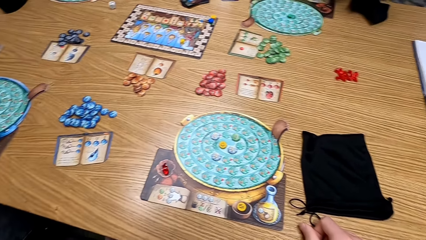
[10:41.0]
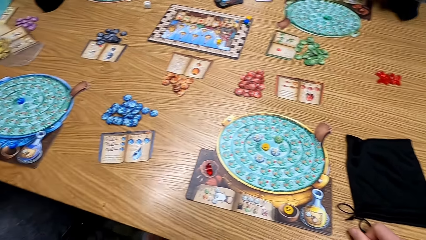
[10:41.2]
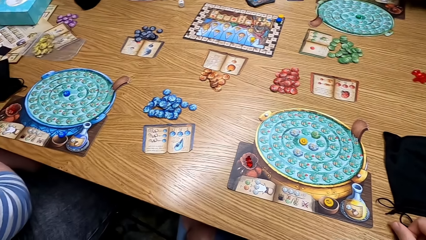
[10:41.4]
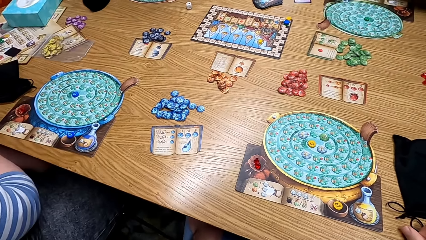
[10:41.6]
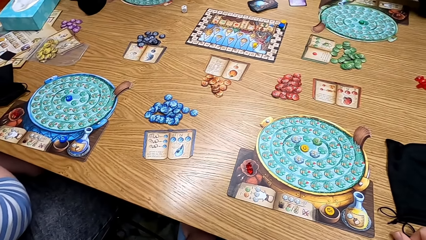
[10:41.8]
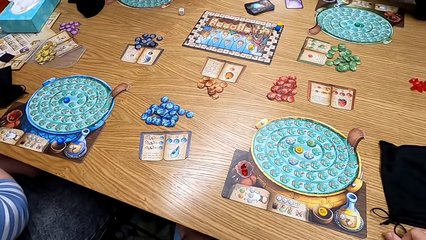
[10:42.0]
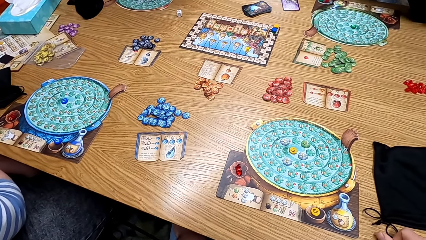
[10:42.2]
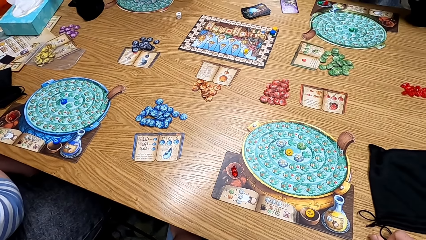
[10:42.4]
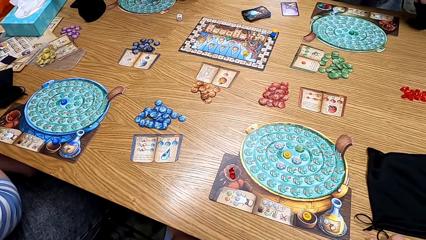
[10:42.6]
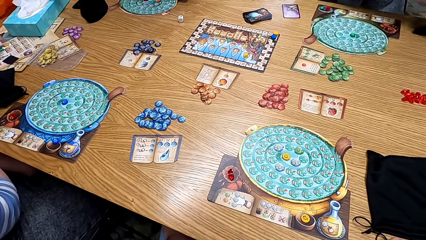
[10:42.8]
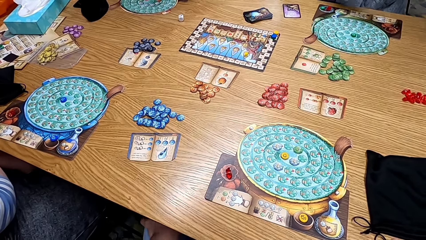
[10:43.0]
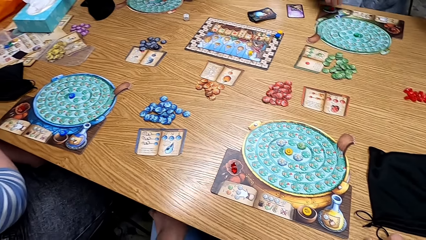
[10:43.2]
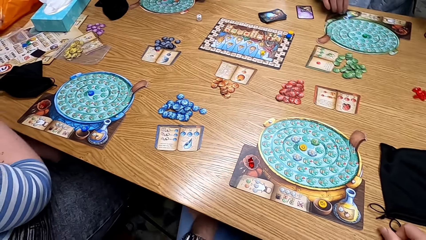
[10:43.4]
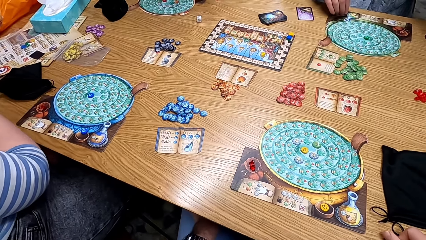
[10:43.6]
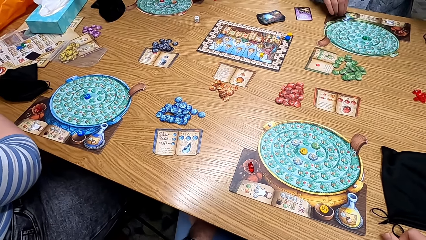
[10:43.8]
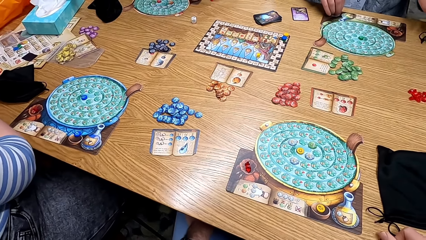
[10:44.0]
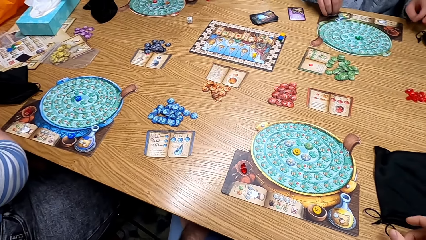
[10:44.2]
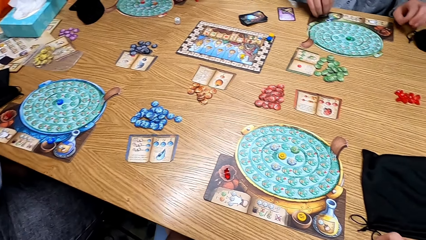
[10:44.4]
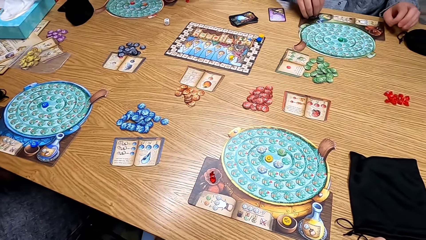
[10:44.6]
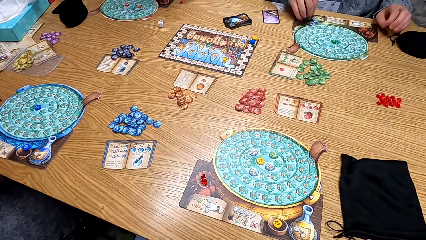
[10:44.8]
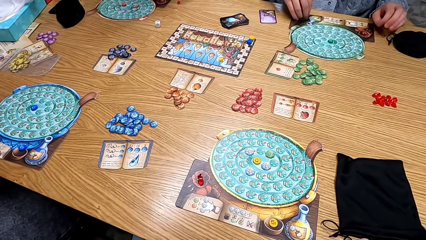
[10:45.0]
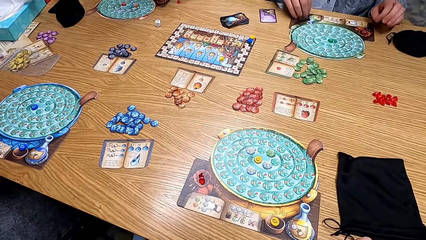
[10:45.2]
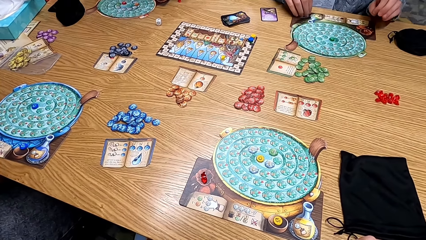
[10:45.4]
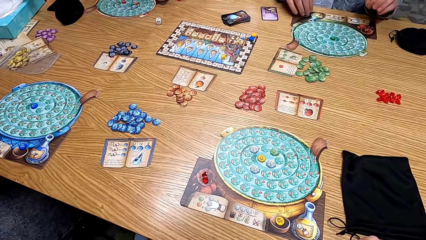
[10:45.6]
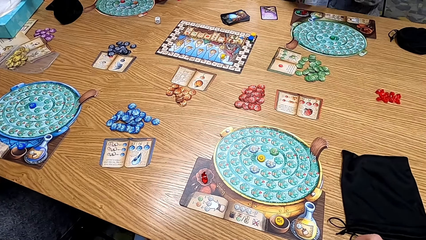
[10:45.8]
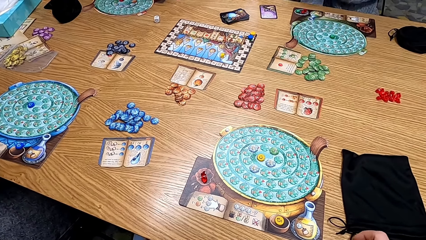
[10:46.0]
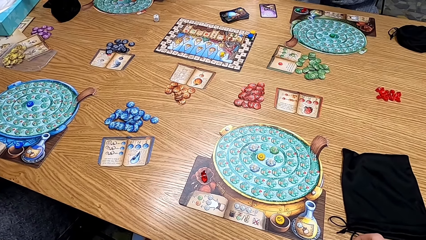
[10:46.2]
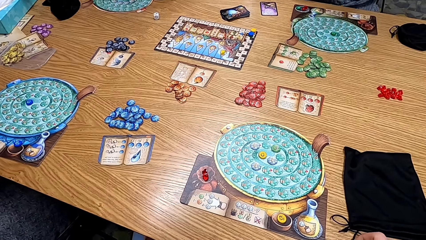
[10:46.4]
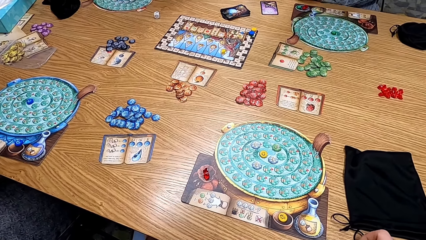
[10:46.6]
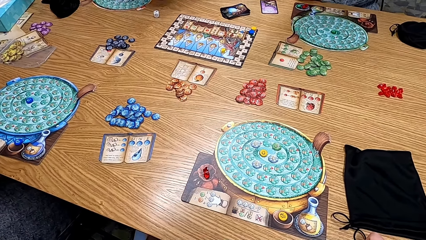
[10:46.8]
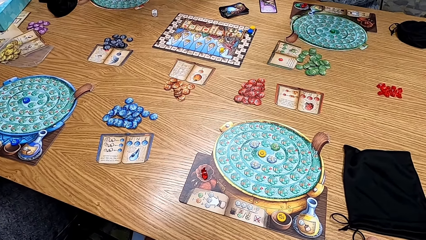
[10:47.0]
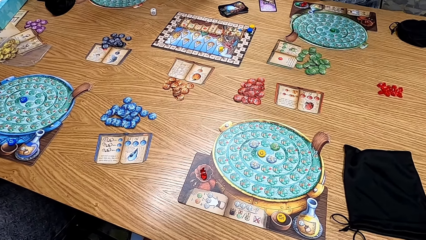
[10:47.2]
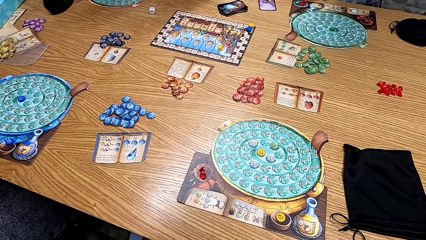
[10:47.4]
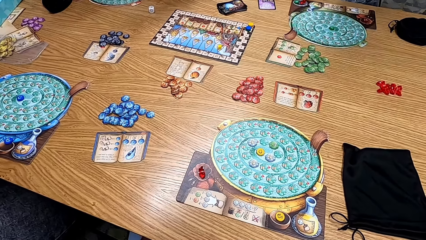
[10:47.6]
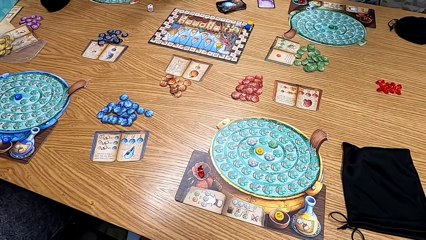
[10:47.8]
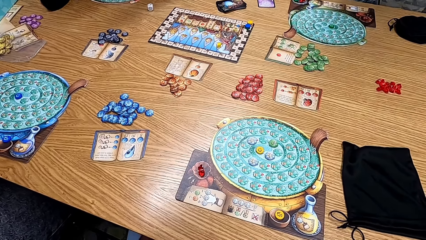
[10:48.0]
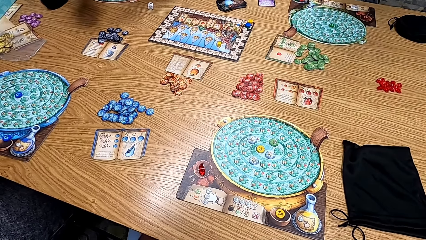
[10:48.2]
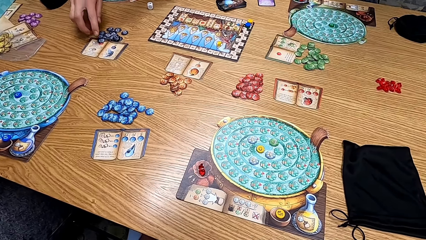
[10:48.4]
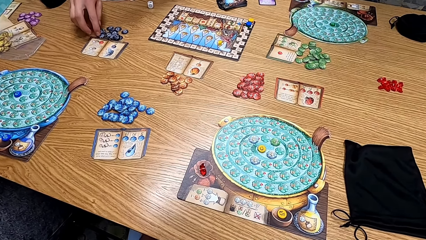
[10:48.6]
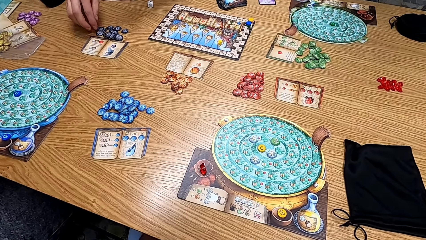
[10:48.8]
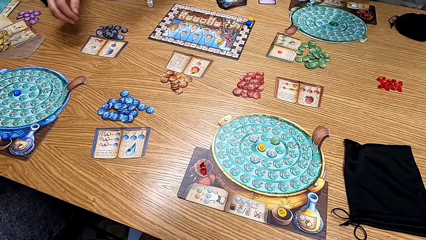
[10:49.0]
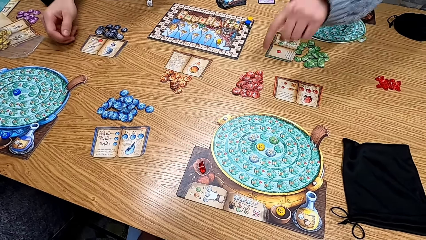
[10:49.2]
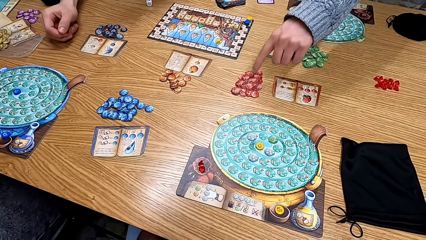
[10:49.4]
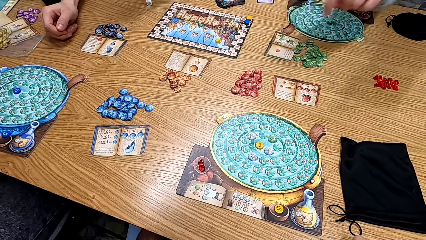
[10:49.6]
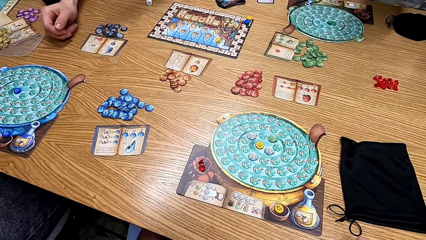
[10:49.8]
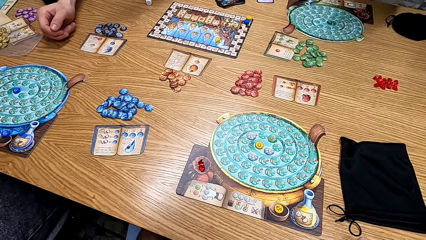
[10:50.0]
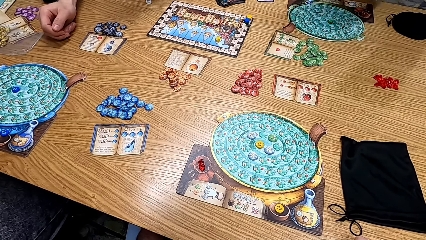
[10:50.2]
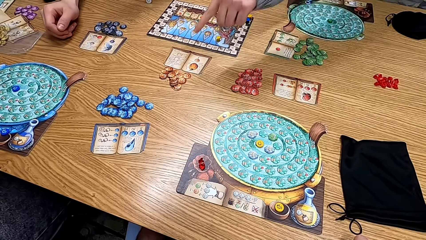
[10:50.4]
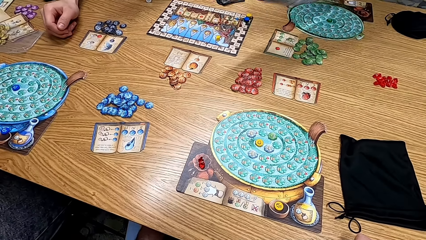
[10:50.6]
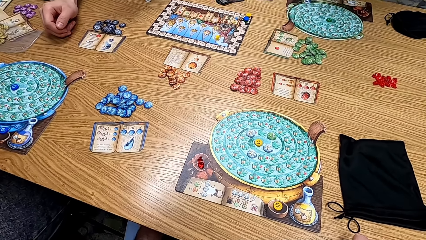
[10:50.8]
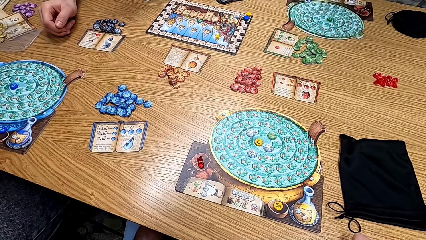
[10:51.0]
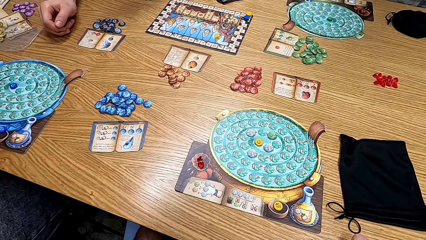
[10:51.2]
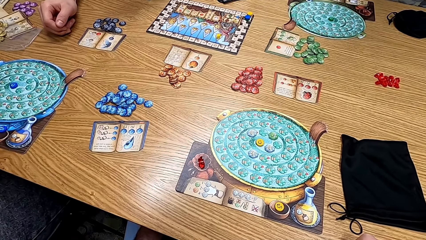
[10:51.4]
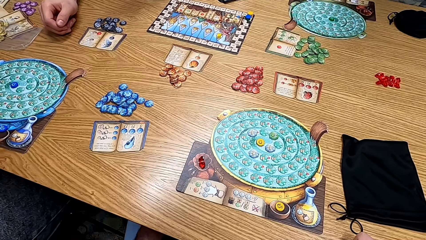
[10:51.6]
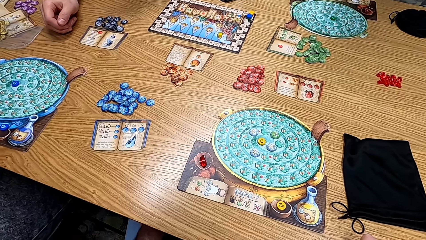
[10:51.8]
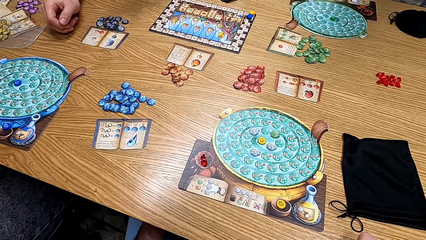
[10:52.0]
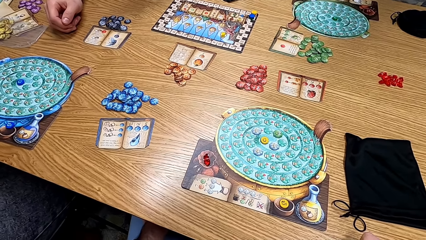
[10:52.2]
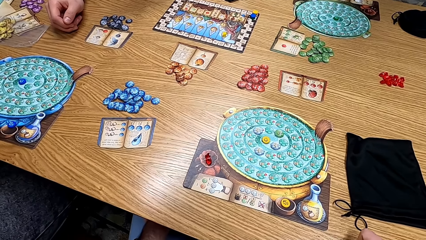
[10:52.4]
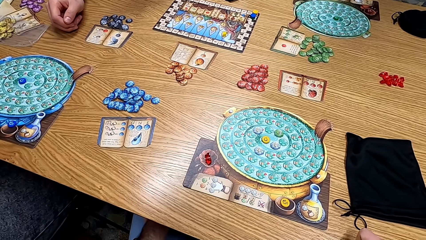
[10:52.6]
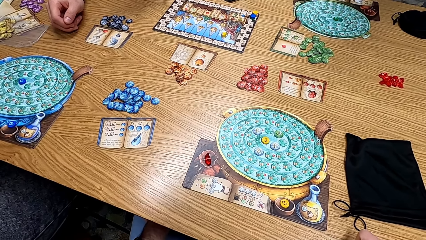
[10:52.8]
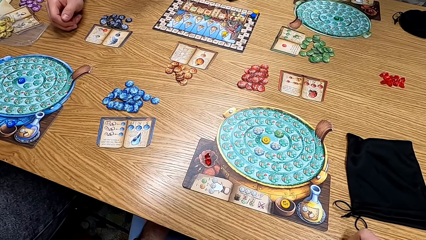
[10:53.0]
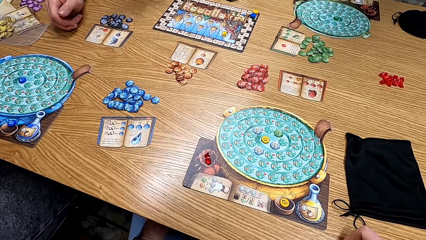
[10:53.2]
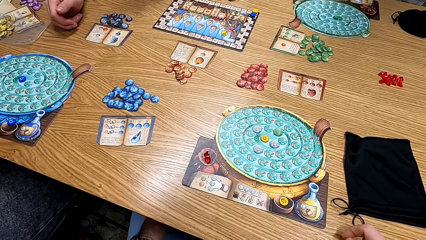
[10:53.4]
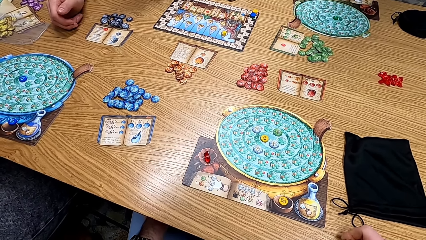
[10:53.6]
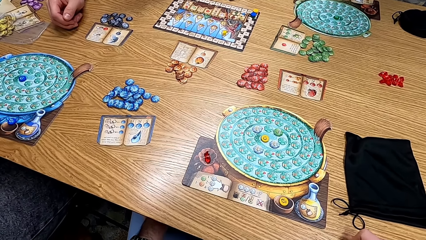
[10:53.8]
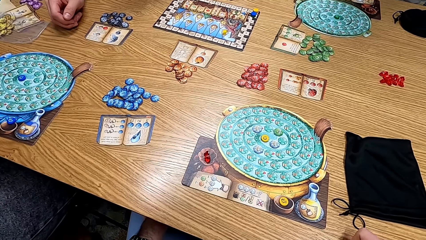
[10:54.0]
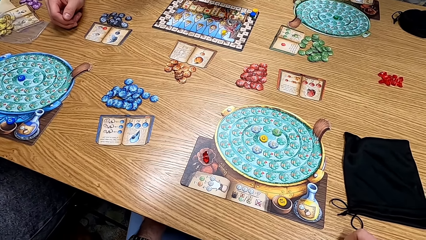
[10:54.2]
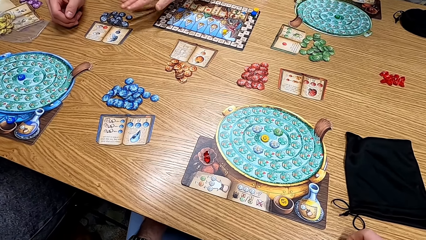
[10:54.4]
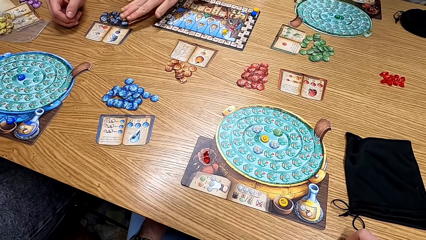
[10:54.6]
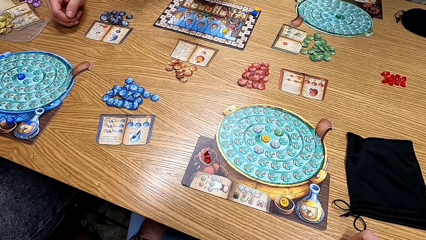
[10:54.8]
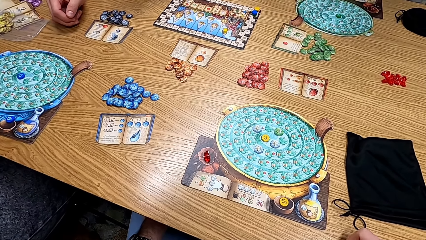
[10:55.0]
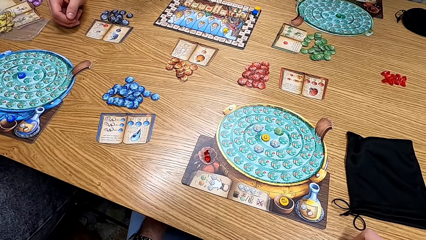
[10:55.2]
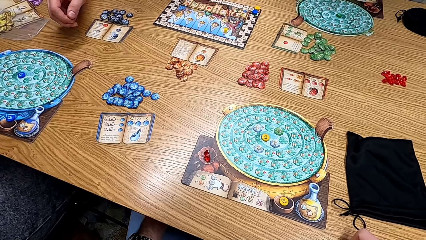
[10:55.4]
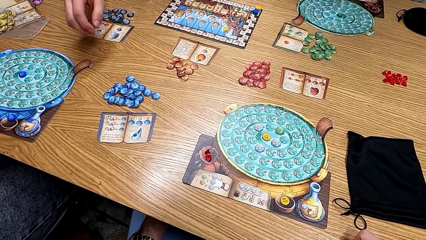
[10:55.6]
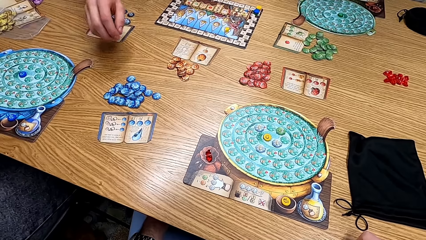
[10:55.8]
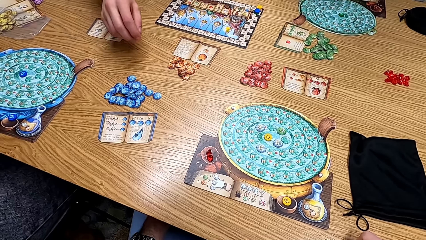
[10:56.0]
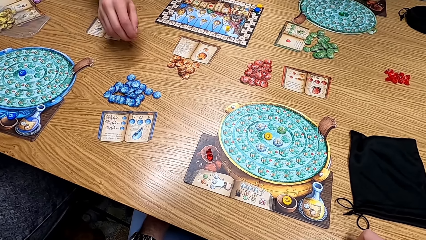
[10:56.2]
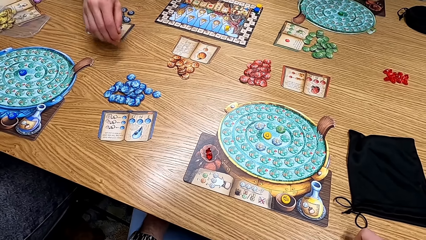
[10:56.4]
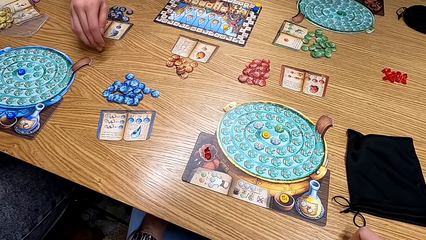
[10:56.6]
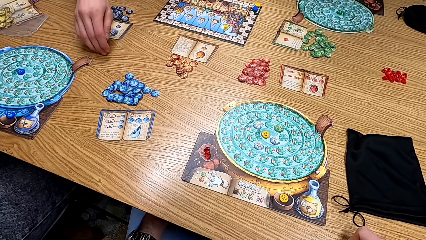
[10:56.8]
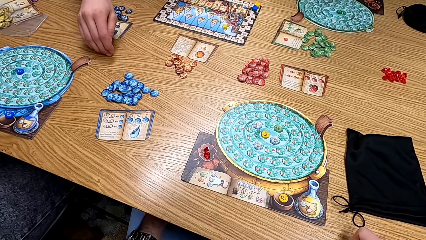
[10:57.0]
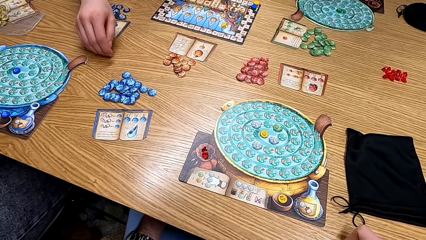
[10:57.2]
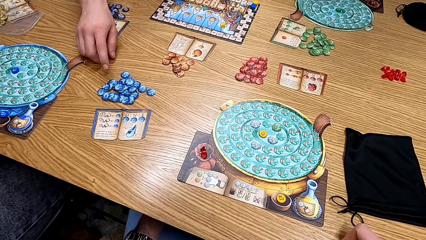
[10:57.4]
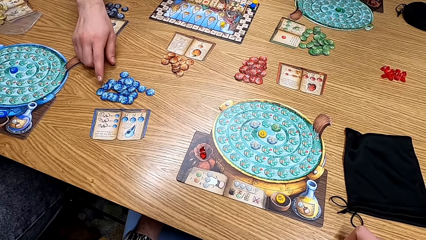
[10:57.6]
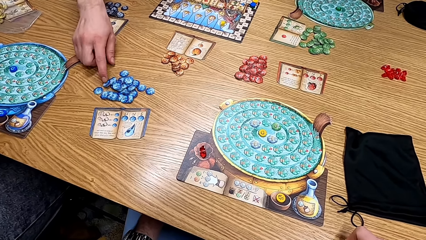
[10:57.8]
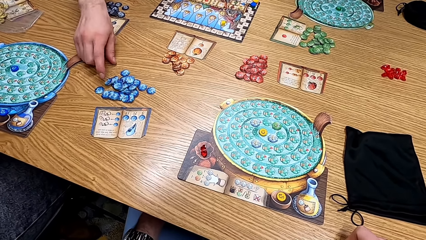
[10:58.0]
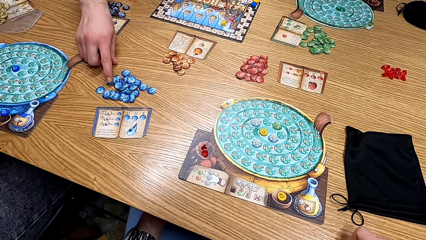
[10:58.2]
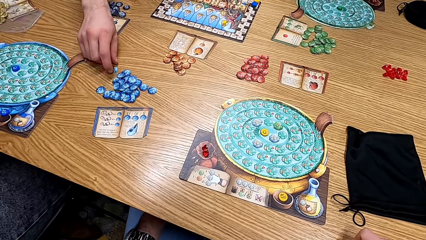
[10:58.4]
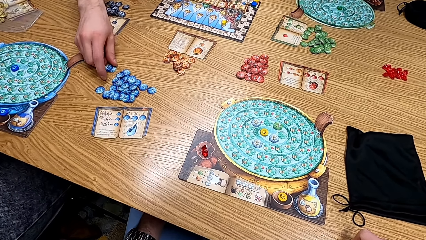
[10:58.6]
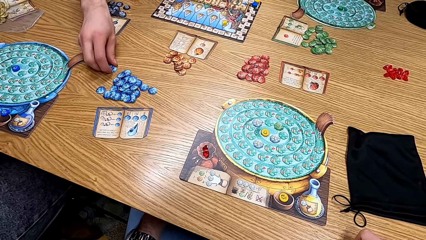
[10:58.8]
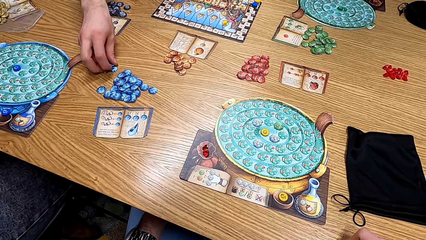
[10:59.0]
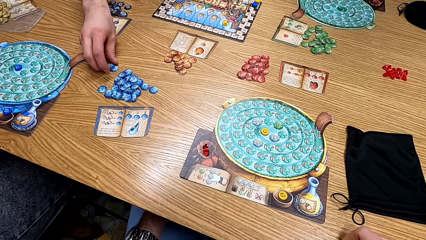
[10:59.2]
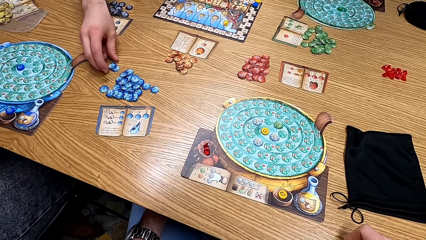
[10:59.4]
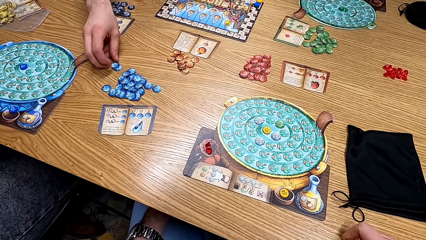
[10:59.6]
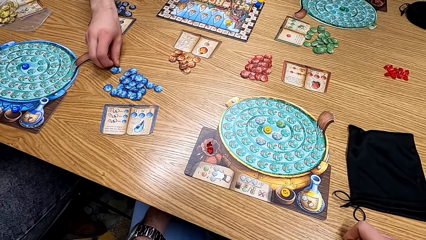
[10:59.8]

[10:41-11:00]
A man picks up the black bag. The man picks the cards from the table. Another man touches the clipart. A third man picks up the cards from the table. A lady points at the clipart. The first man points at the cards on the table. The camera wearer looks at the table. The first man touches the cards on the table. The third man picks the cards on the table. The second man touches the clipart.
